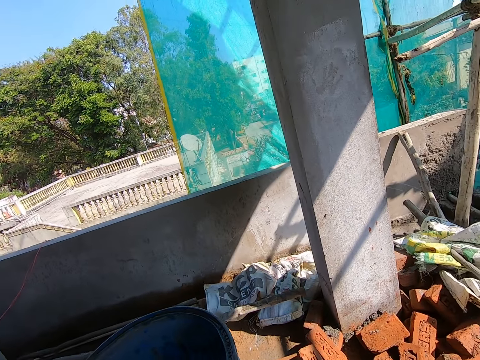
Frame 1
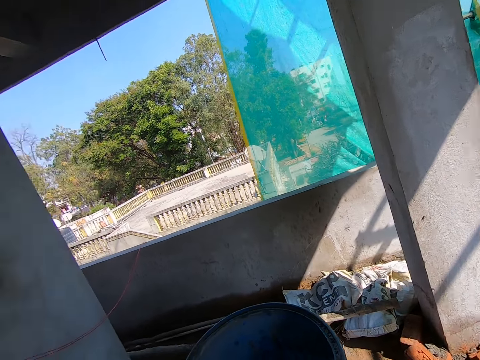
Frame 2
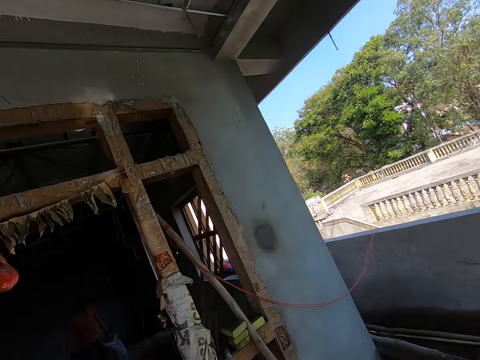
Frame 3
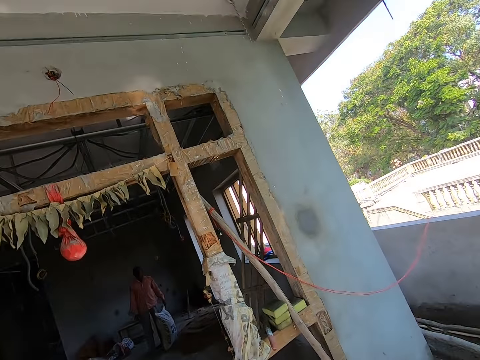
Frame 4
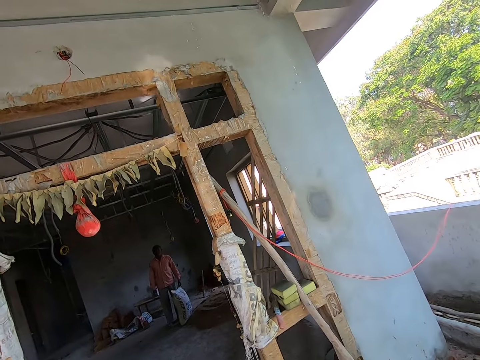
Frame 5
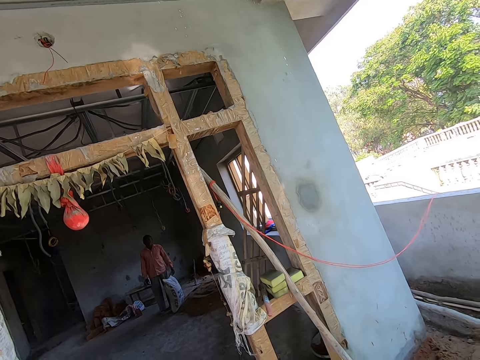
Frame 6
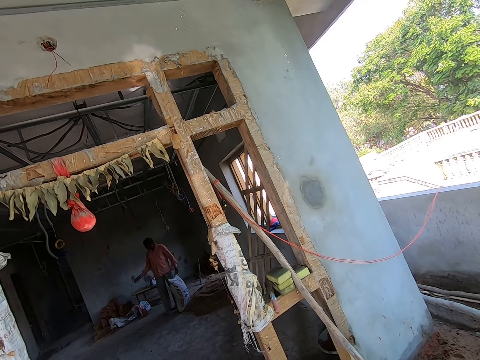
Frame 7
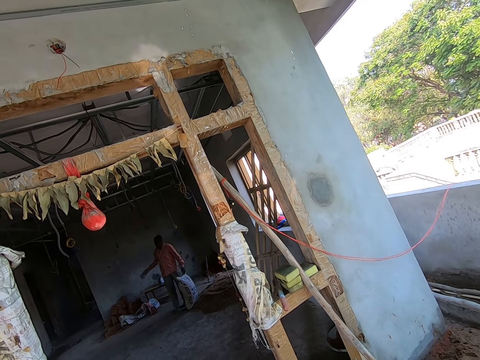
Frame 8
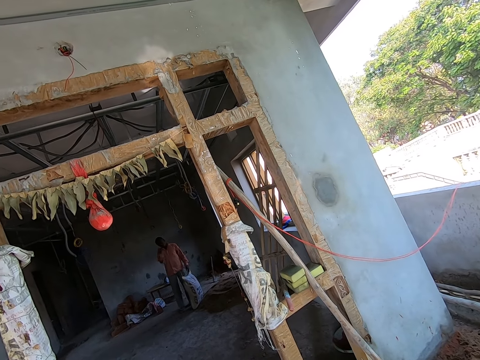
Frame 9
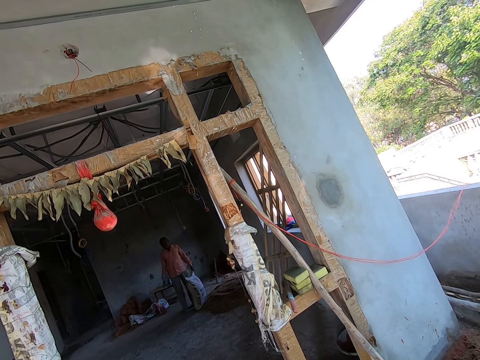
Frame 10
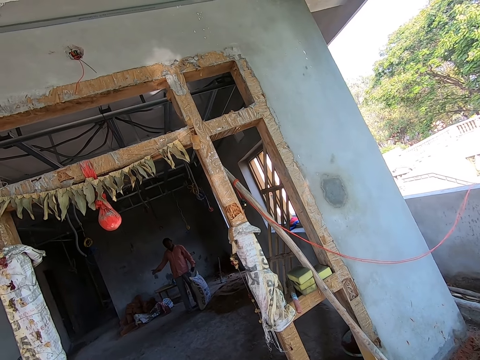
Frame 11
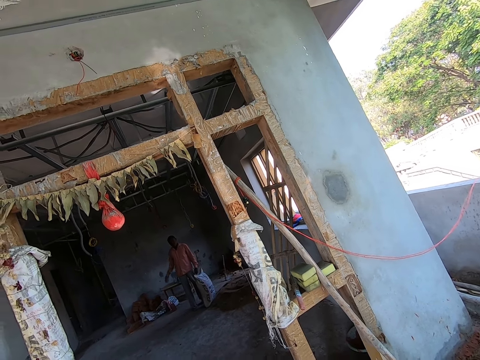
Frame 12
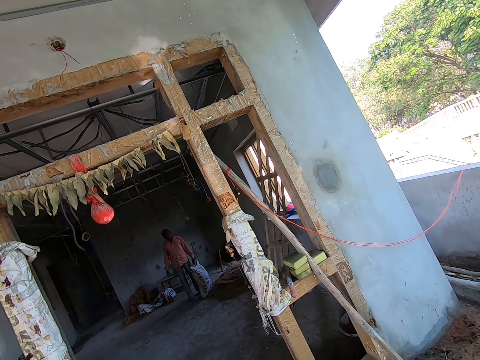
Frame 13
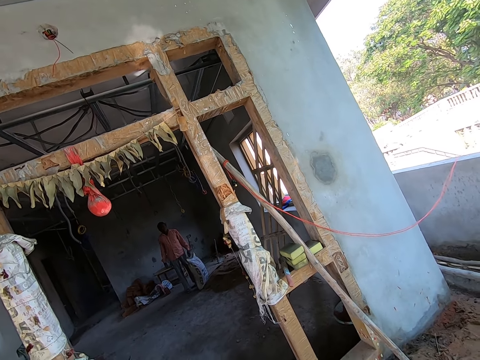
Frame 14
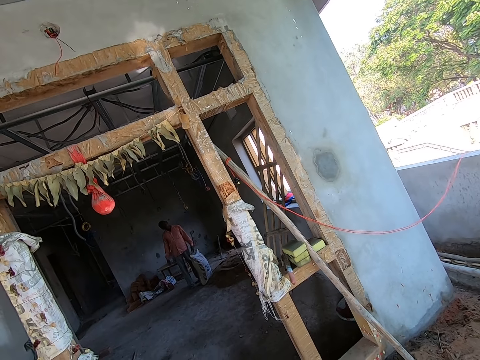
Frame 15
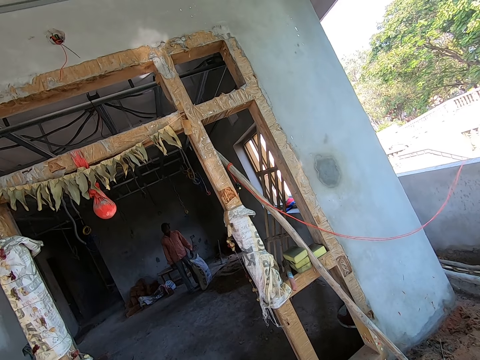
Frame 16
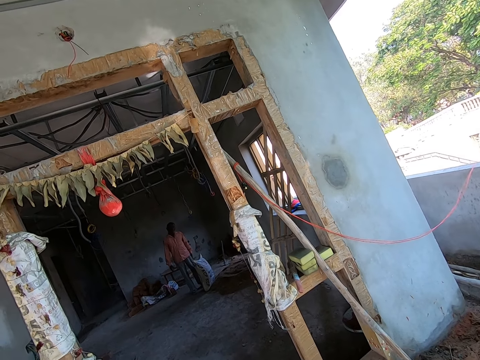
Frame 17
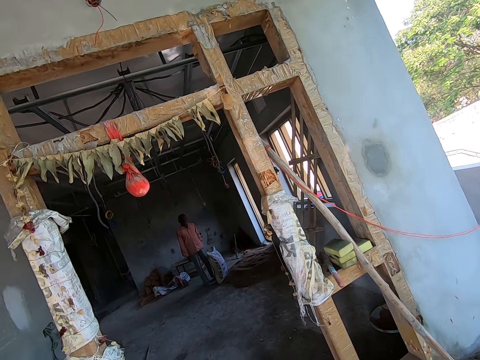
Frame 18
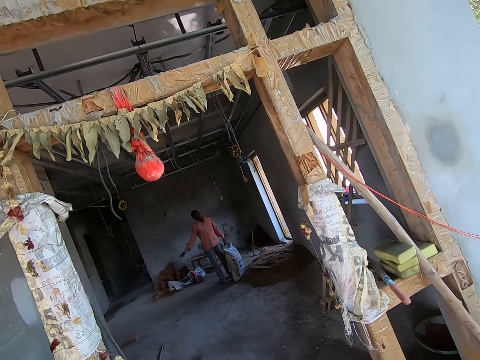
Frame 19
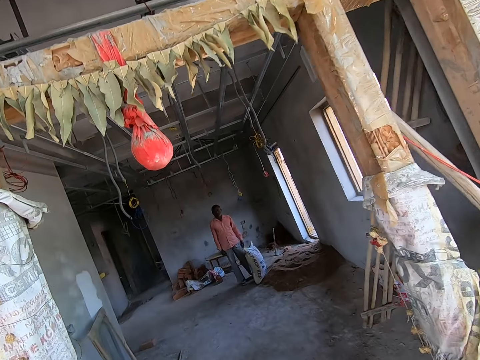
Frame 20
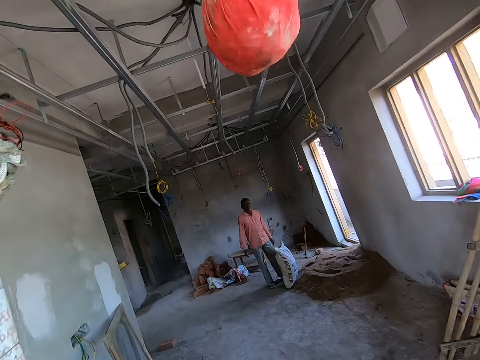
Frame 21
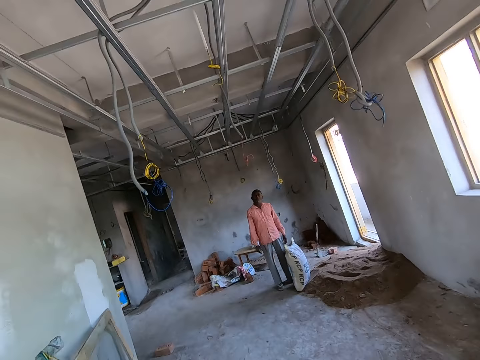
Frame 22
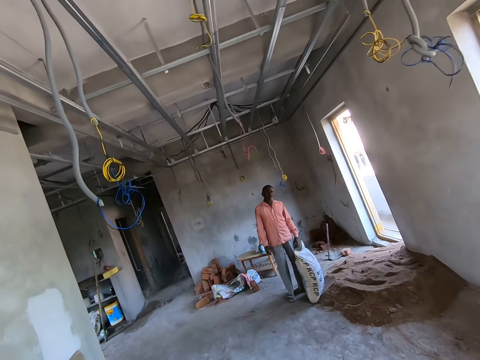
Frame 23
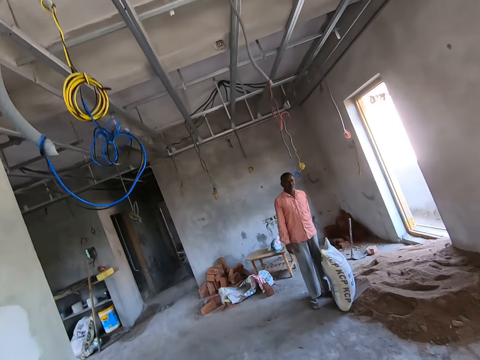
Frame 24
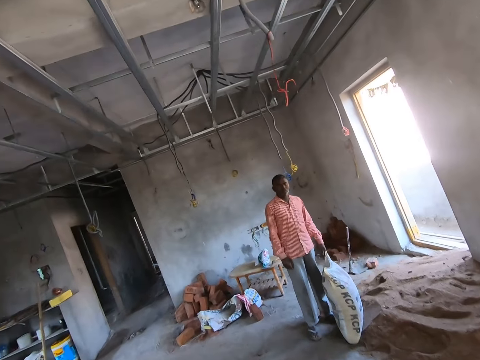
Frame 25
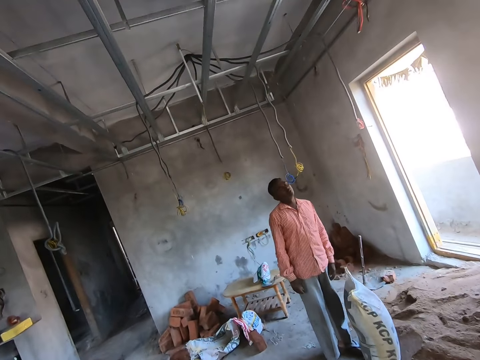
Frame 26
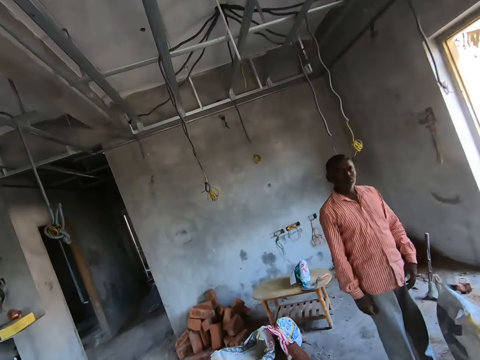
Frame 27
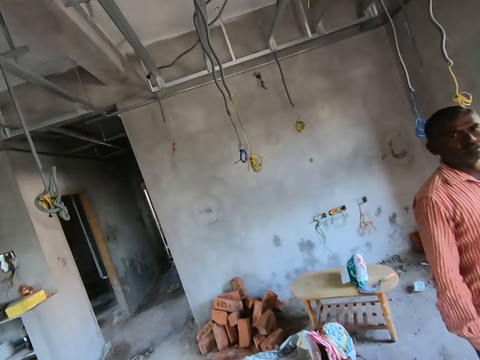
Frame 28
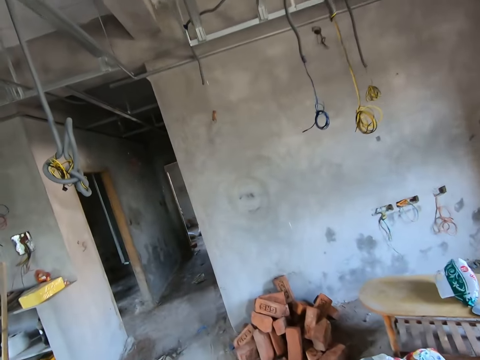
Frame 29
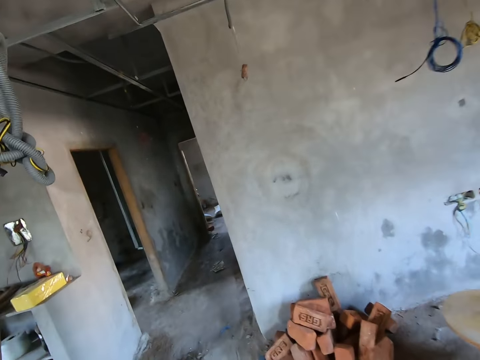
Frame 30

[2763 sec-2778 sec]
The camera wearer interacts with the man. They walk into a room. They interact with the man.

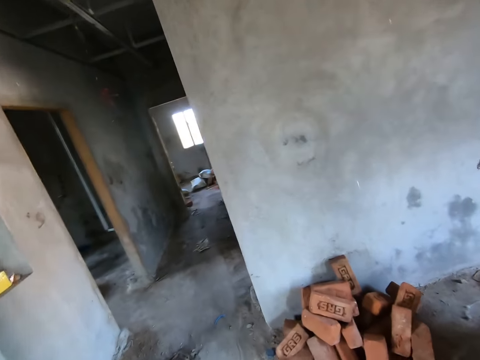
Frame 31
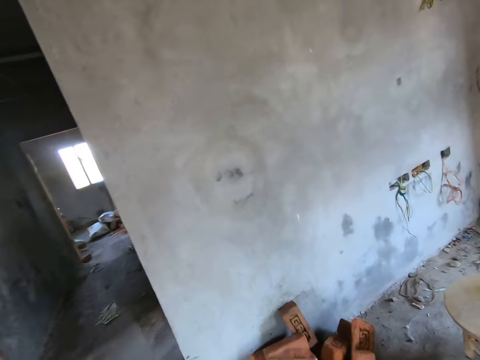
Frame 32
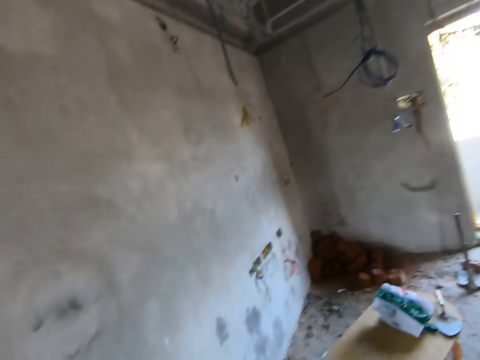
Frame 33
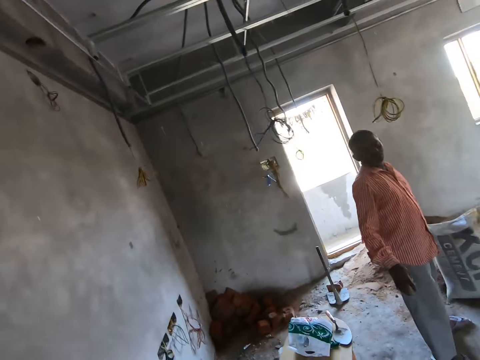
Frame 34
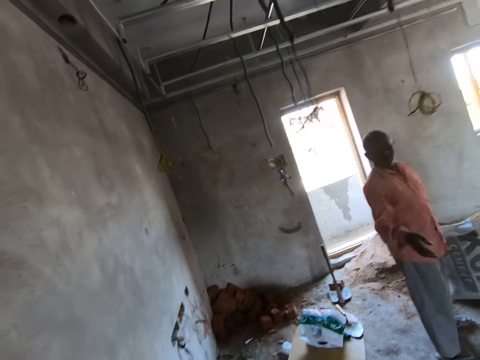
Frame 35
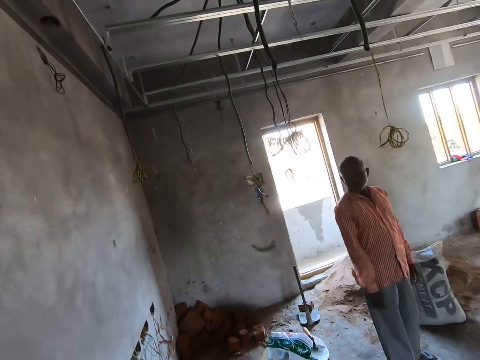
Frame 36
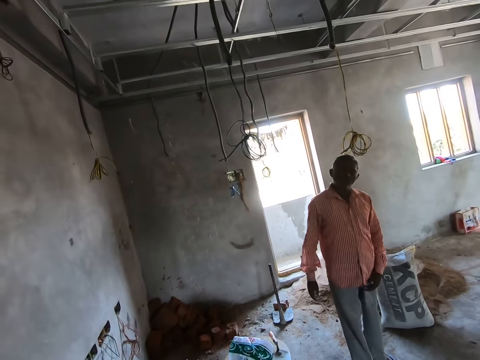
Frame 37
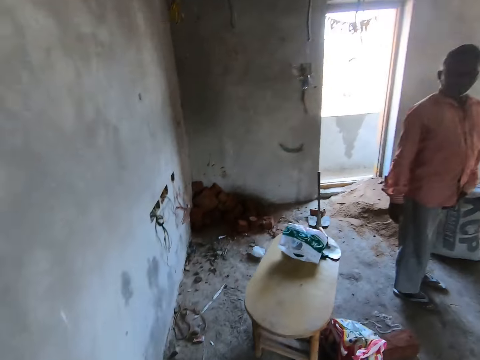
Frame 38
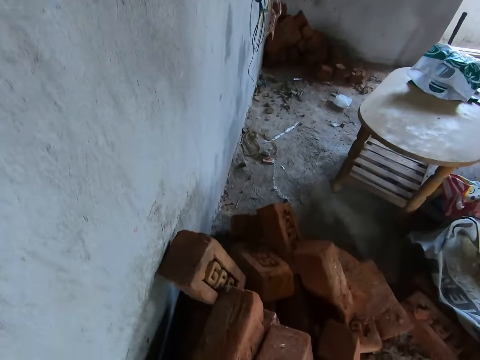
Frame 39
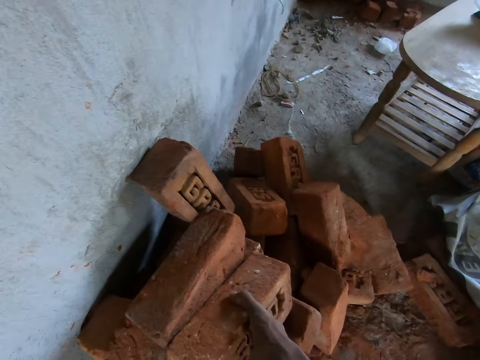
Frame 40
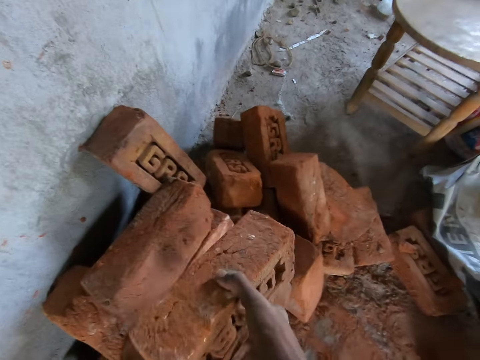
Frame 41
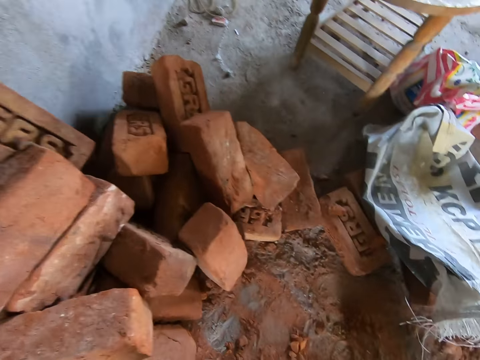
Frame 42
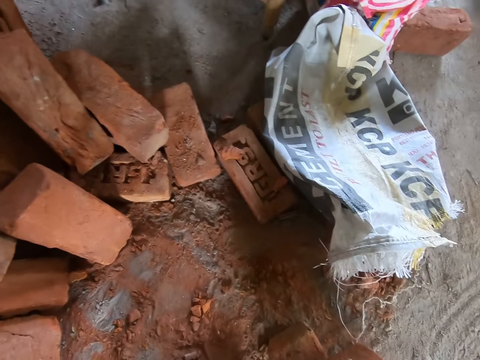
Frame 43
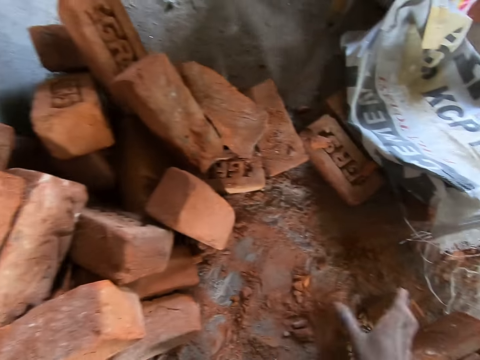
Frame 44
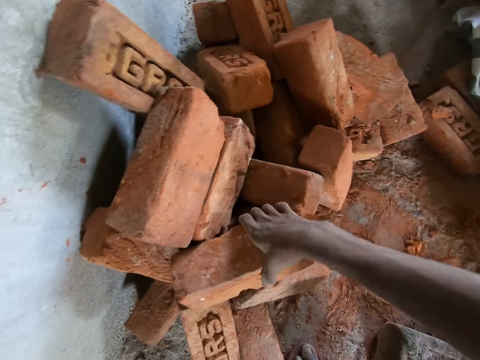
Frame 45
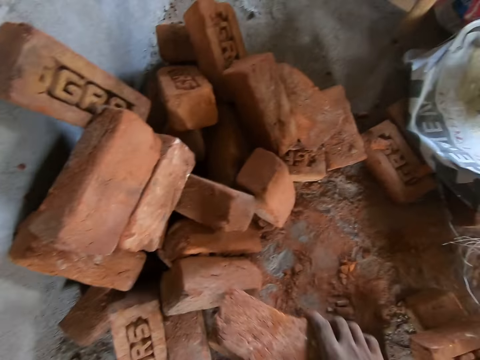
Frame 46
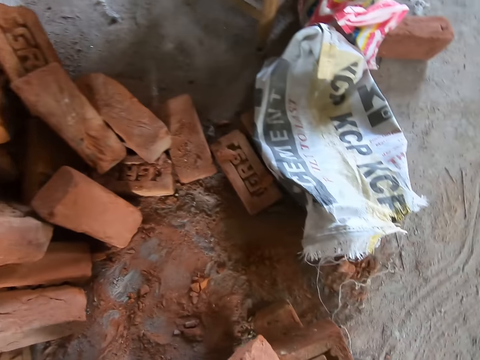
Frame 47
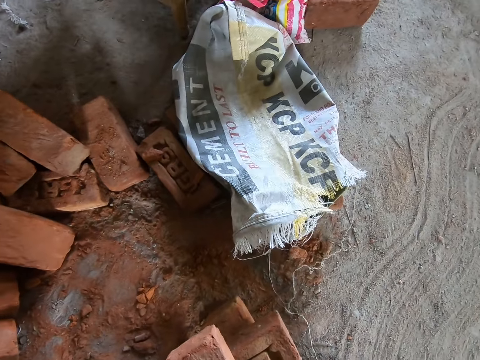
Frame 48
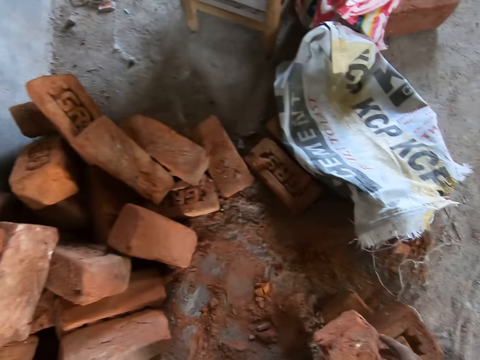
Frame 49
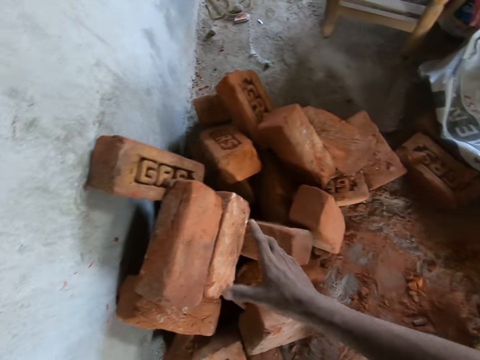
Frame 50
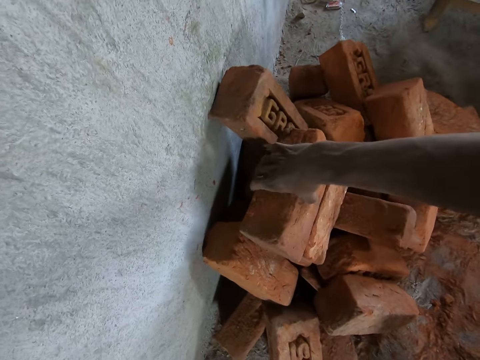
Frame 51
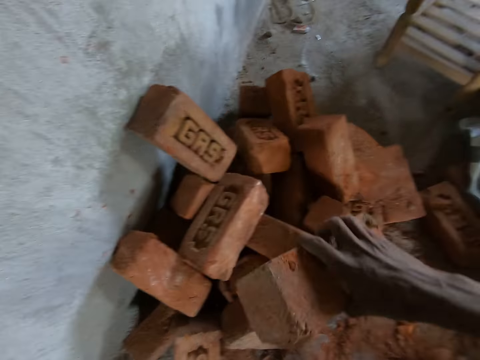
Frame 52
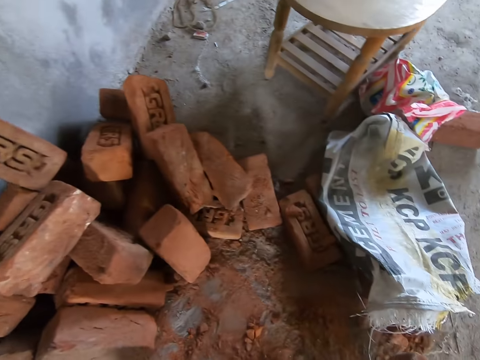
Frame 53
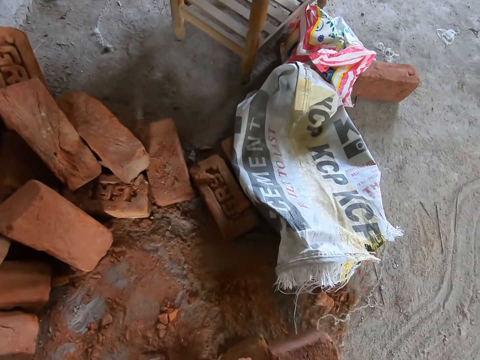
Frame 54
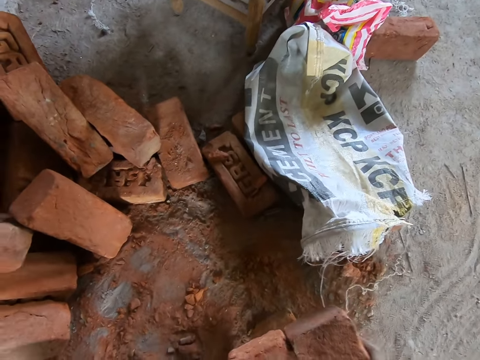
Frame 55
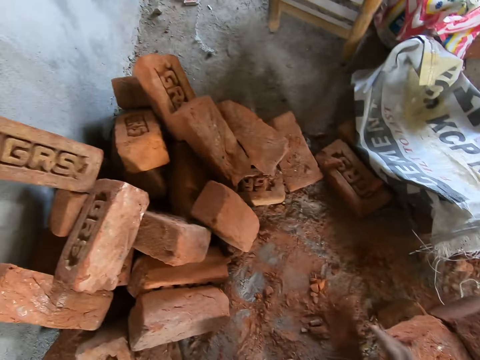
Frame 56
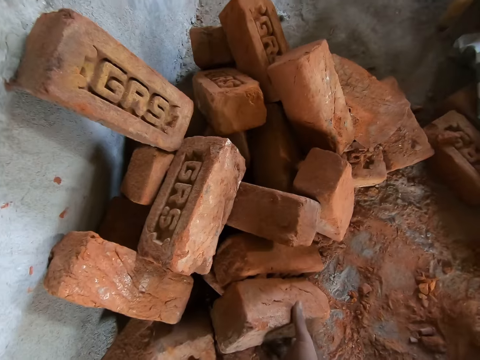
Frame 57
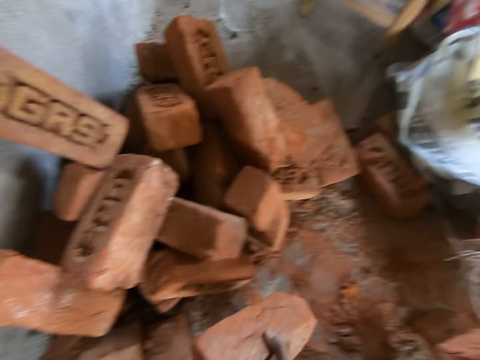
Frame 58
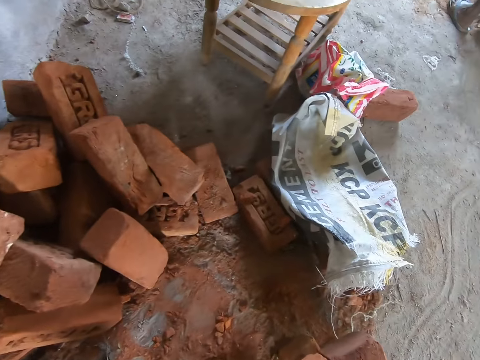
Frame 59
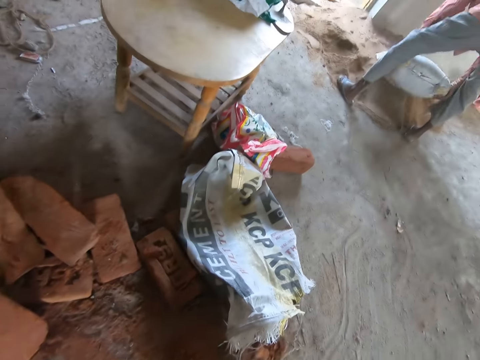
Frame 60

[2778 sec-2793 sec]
The camera wearer picks a brick from the floor with his right hand. He picks a brick from the floor with his right hand repeatedly. He drops the brick on a stack of bricks with his right hand. He picks a brick from the floor with his right hand.
